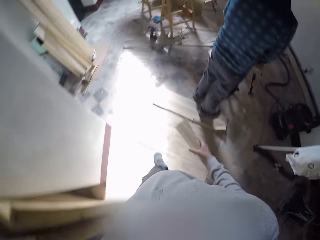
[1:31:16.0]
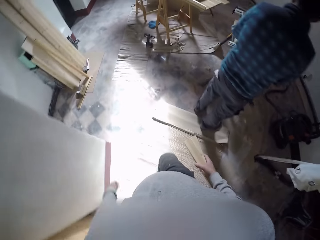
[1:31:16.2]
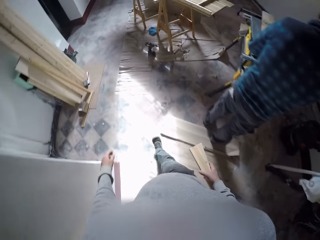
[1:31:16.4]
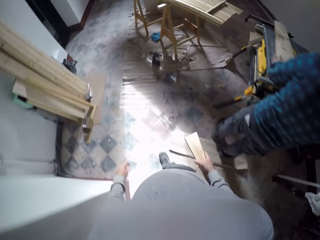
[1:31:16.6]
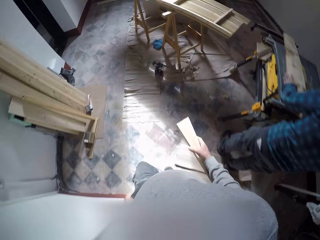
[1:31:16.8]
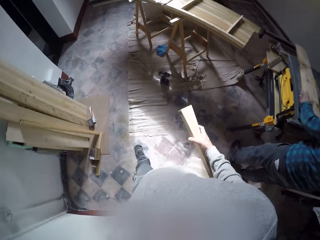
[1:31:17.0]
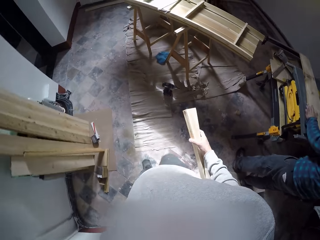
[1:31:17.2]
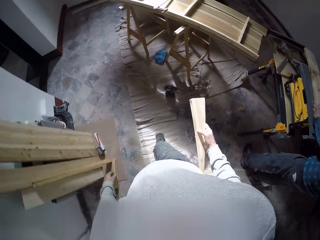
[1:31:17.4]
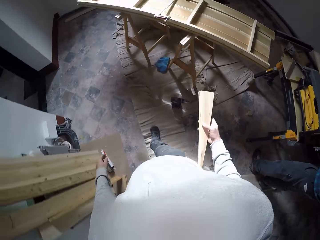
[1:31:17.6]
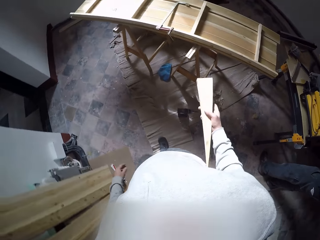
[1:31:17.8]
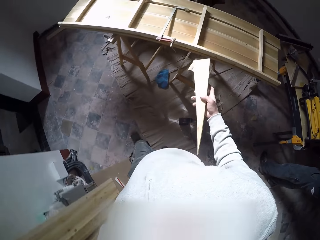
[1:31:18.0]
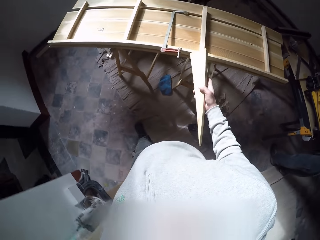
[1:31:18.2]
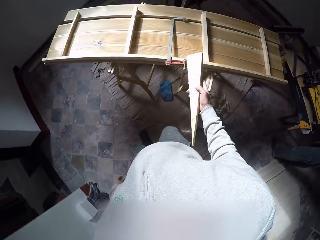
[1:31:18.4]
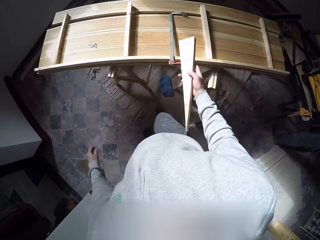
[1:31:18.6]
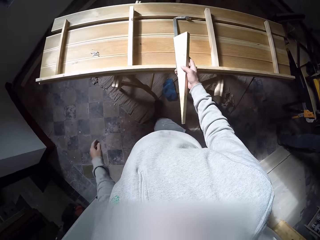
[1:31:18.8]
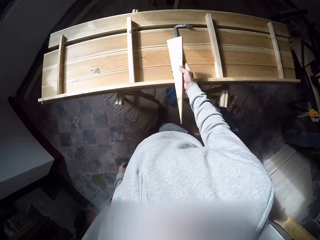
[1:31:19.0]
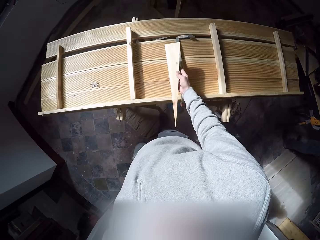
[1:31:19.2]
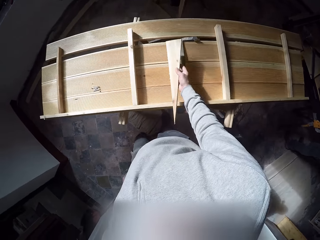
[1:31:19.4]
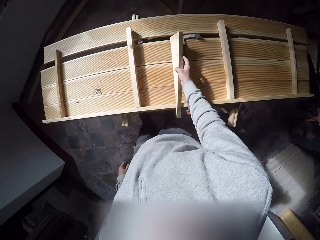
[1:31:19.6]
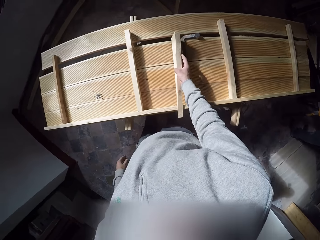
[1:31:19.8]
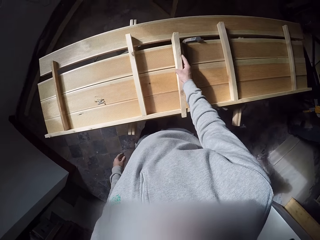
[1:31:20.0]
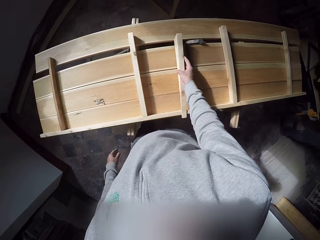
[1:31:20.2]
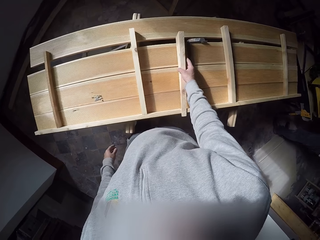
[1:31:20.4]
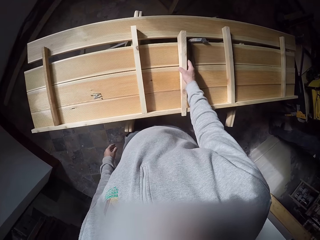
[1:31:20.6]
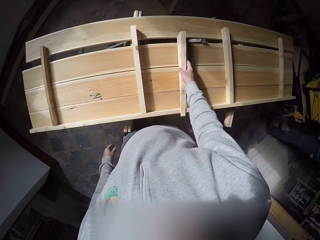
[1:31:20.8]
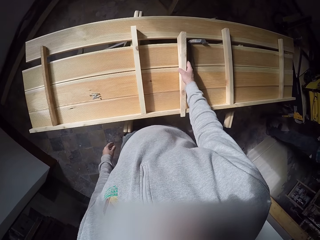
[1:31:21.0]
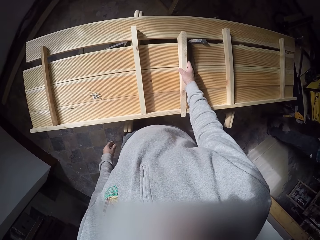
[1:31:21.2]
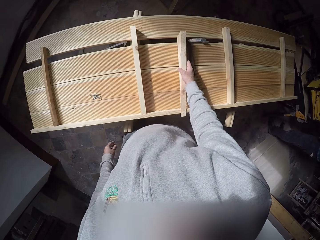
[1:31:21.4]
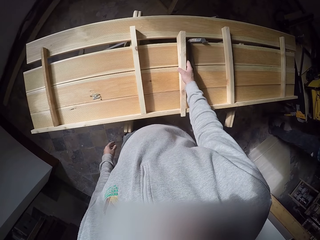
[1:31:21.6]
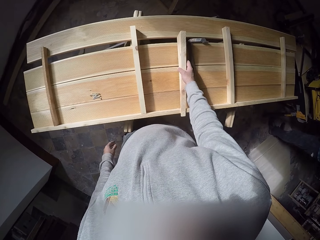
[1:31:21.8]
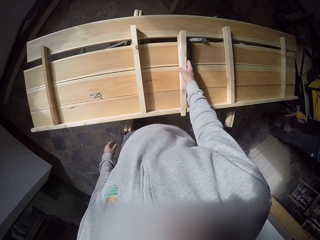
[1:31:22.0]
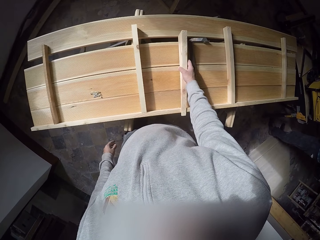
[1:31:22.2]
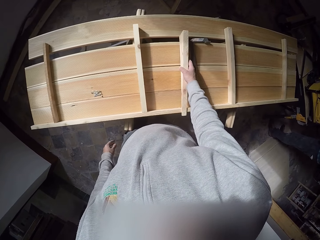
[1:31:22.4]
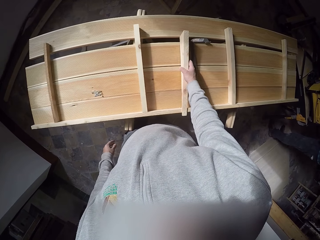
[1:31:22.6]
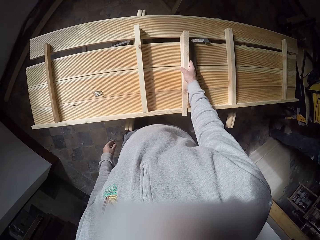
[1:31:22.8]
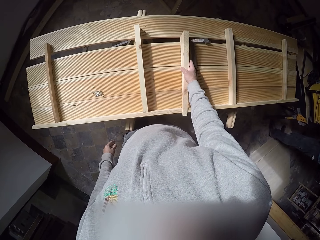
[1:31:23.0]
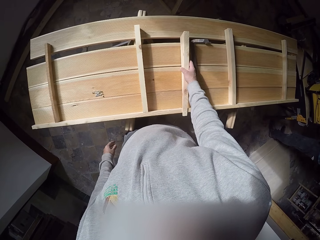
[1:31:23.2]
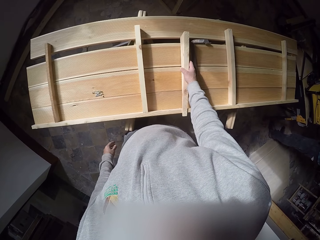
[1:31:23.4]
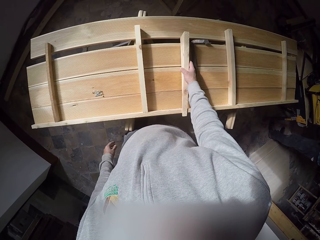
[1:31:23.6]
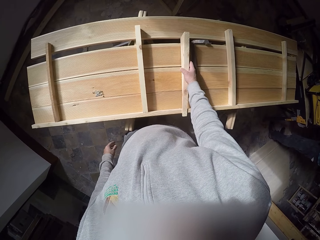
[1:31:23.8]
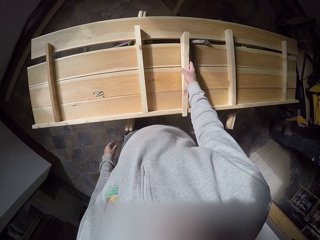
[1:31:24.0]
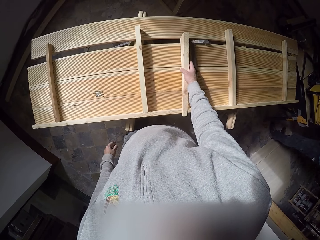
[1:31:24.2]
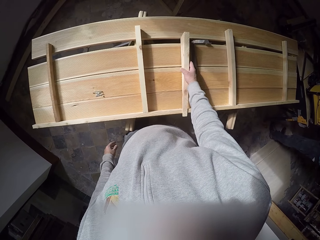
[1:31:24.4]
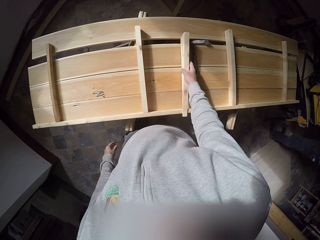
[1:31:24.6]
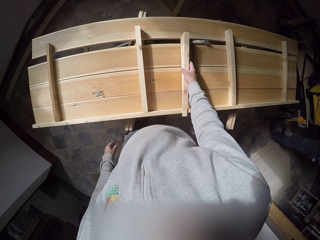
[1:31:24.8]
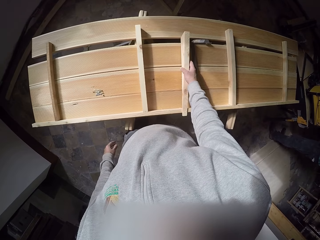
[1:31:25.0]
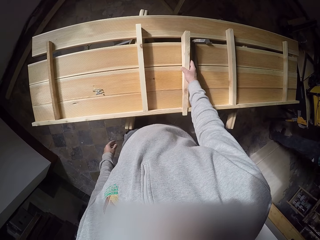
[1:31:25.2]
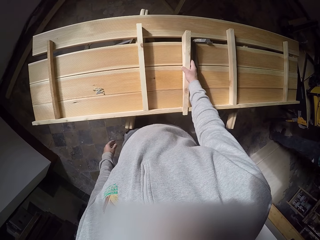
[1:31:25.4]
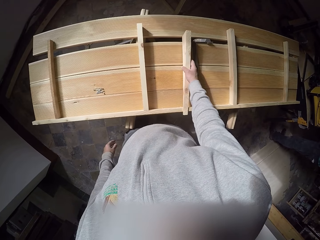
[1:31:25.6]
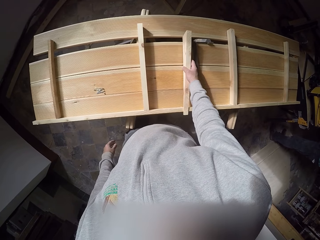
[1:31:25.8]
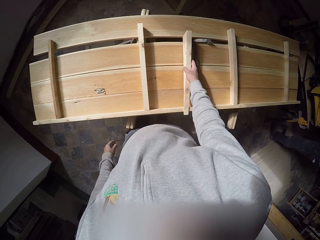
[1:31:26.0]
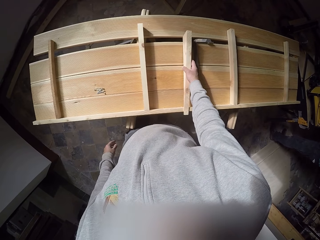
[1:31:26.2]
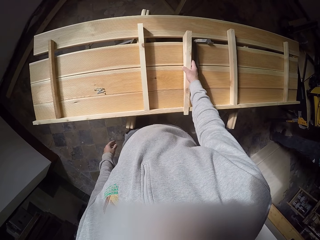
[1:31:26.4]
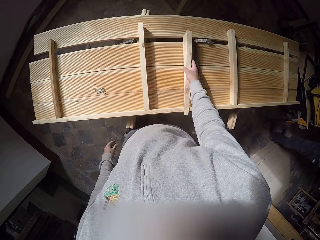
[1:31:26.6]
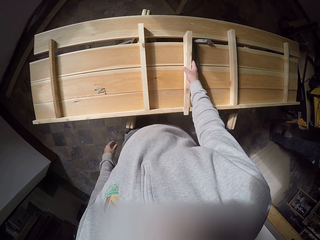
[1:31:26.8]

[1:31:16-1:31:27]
The camera wearer places the large piece of wood on the set of lumbers with his right hand. He holds the wood piece.

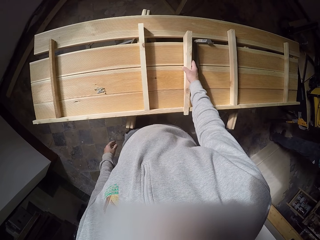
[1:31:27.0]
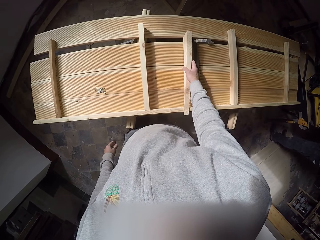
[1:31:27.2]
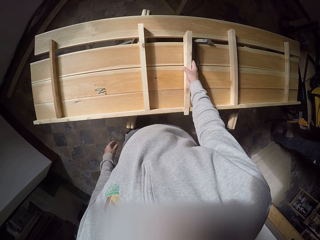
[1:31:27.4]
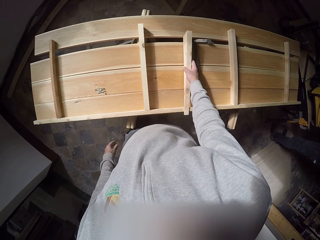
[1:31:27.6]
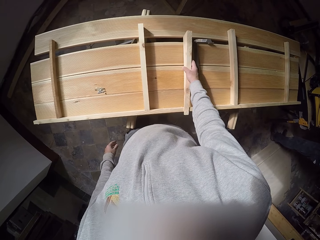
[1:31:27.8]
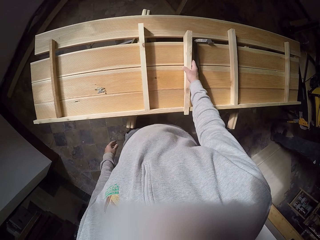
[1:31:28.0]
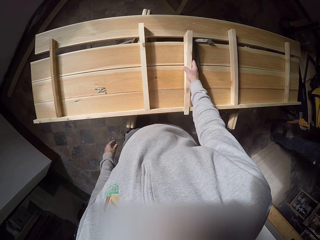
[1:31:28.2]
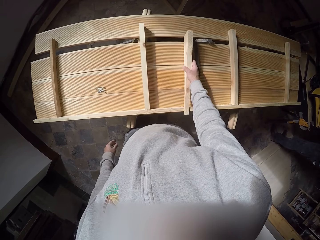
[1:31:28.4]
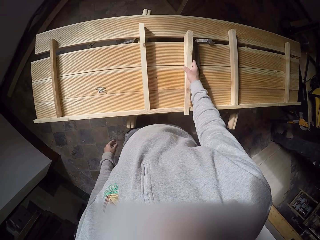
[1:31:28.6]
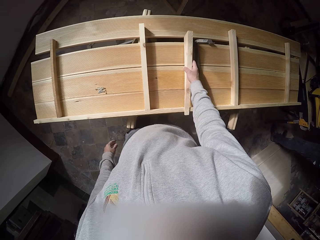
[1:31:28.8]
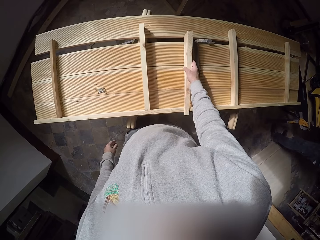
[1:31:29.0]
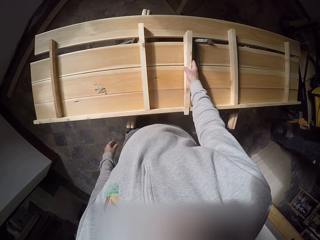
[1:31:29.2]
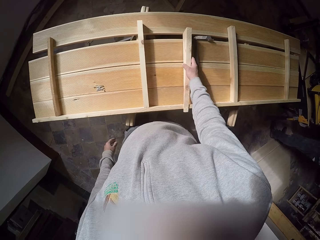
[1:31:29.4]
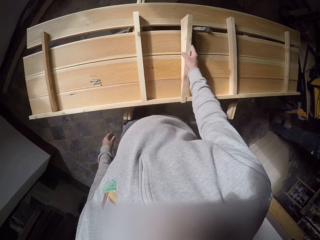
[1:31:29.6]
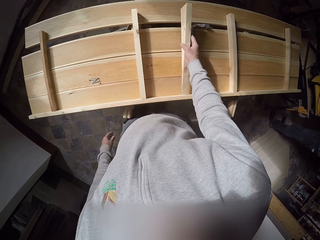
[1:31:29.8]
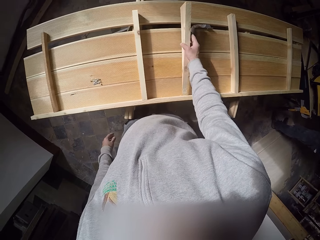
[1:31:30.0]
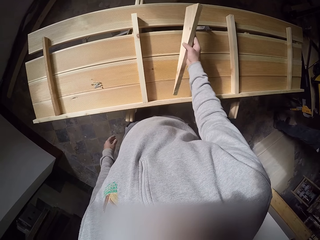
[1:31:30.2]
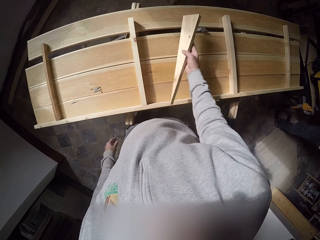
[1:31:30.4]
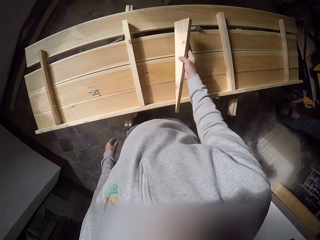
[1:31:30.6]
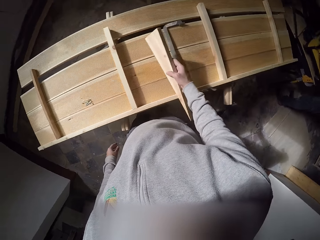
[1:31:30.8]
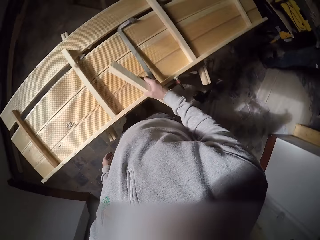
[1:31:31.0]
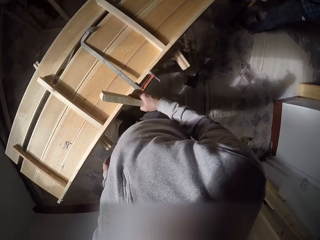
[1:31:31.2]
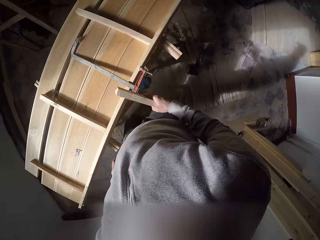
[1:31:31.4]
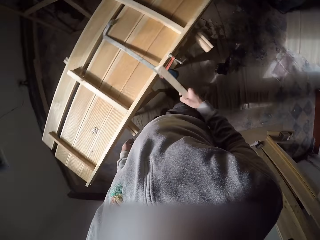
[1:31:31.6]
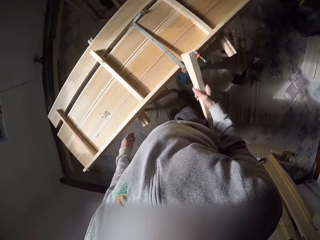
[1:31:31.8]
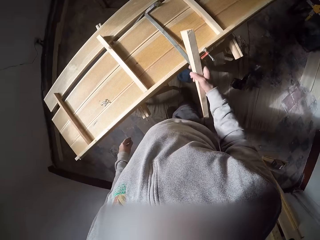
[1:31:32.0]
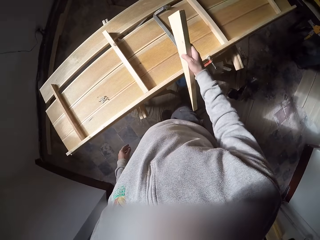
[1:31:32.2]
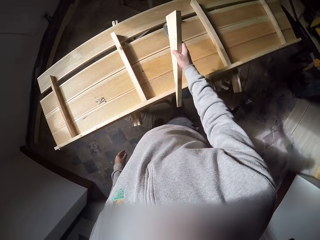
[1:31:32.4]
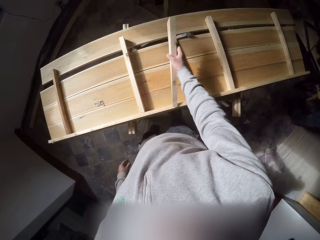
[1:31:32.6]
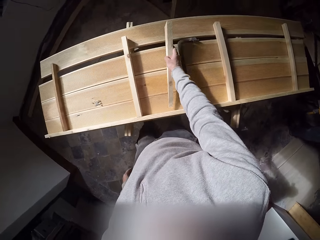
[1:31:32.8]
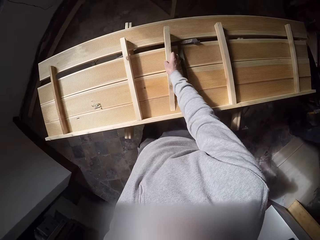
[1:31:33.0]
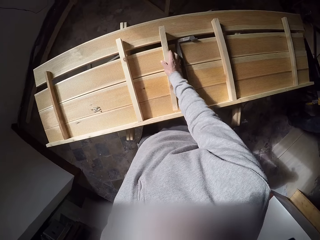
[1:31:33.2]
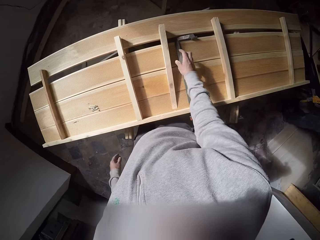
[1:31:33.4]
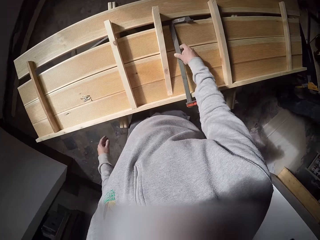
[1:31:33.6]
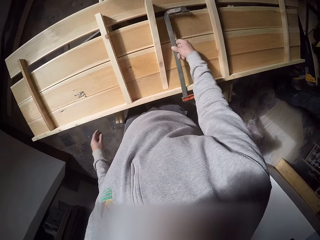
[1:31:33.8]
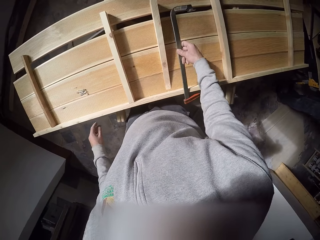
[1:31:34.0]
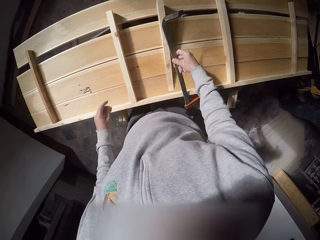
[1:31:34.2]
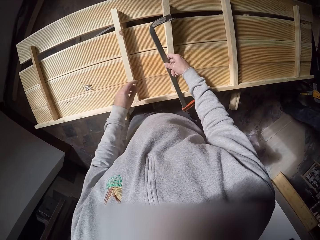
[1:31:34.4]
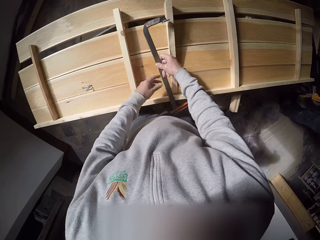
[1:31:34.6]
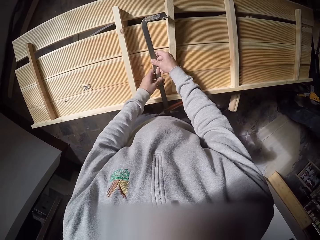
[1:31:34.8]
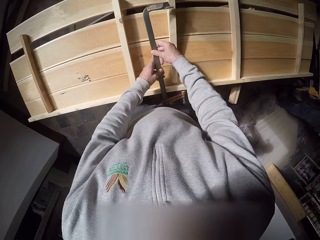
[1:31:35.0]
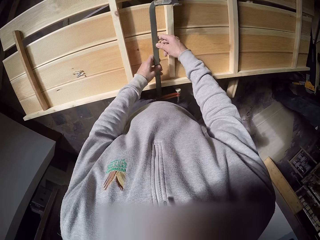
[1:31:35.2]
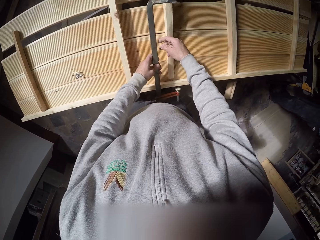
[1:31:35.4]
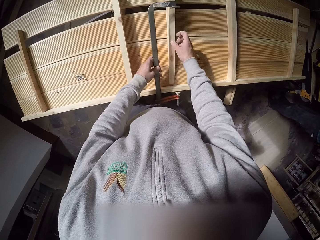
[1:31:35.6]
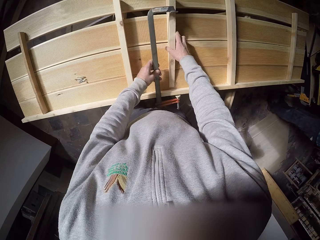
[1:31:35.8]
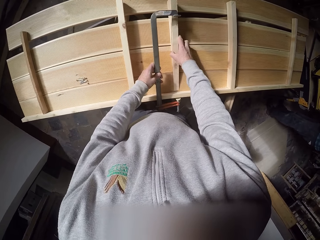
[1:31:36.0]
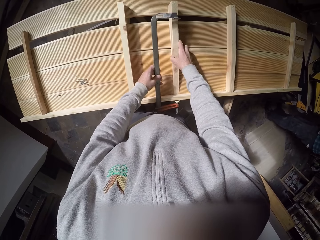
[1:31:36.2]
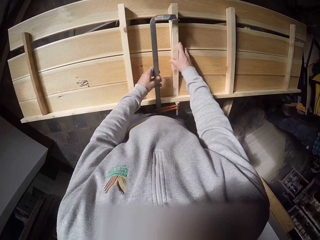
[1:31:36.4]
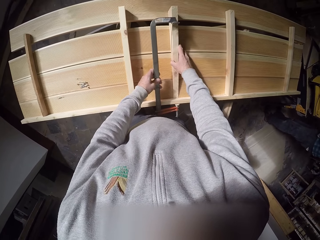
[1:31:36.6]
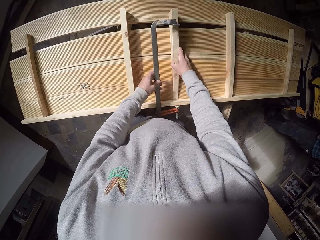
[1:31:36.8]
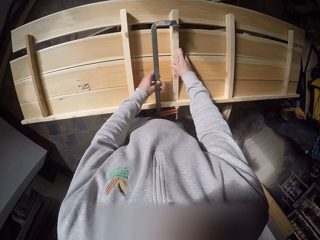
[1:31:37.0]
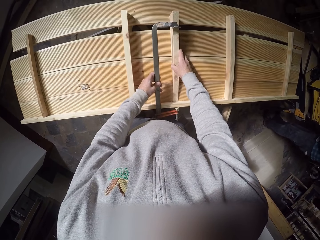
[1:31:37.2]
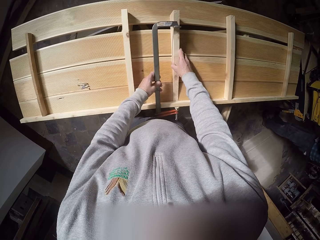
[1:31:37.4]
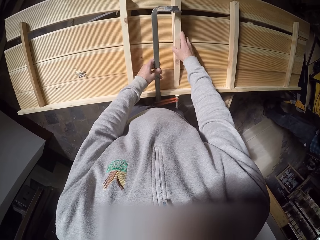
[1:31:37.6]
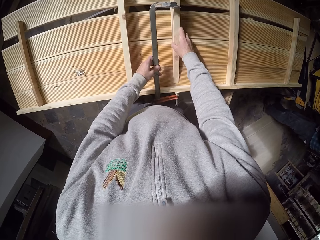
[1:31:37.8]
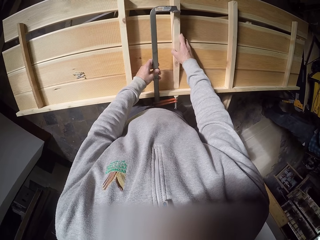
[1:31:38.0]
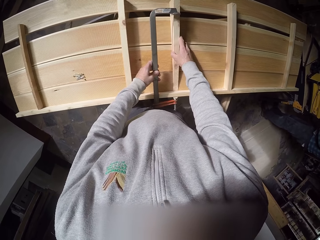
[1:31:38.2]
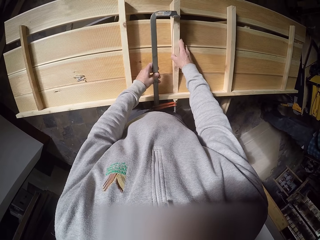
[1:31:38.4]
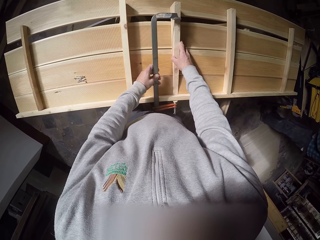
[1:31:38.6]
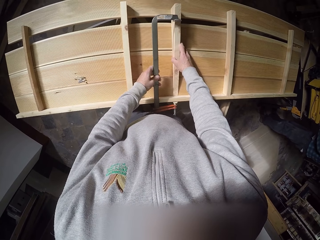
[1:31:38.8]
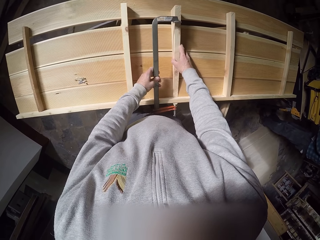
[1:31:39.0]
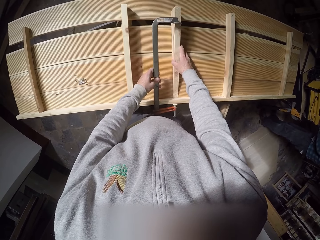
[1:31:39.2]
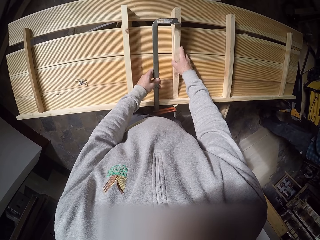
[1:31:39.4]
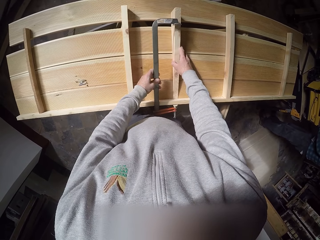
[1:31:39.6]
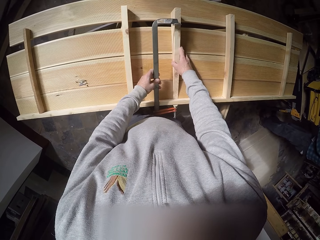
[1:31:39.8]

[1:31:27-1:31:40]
The camera wearer picks up the large piece of wood on the set of lumbers with his right hand. He places the large piece of wood on the set of lumbers with his right hand. He picks up the bar clamp on the set of lumbers with his right hand. He transfers the bar clamp from his right hand to his left hand. He holds the large piece of wood on the set of lumbers with his right hand. He measures the wood with the clamp.
